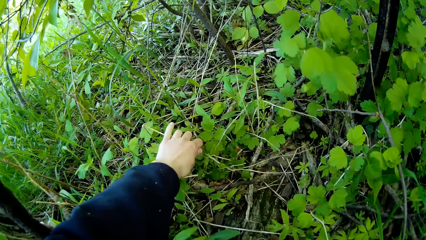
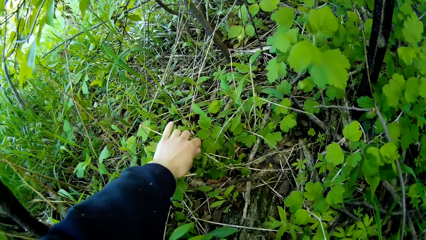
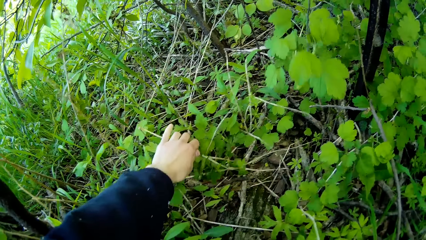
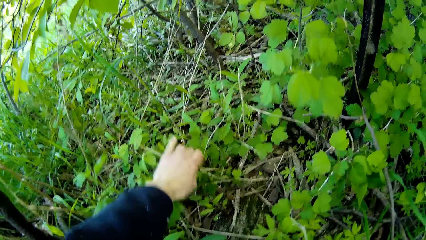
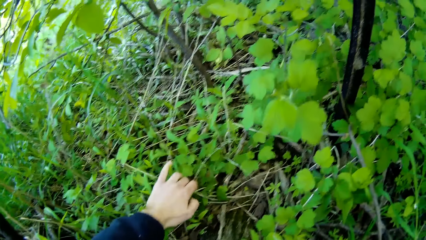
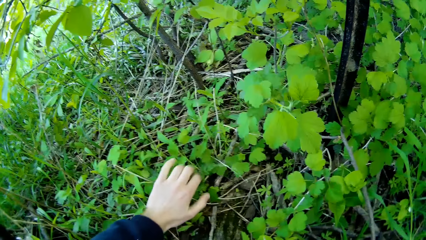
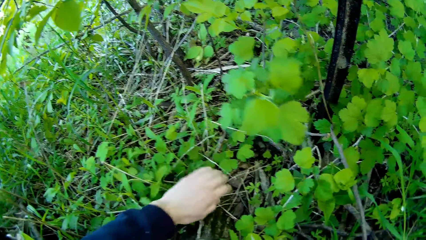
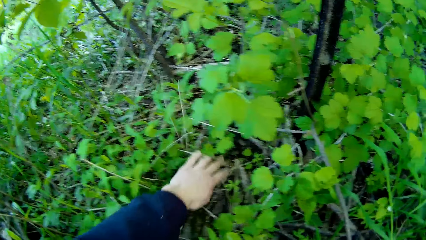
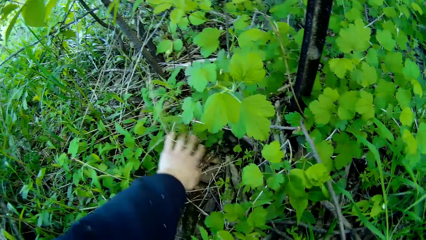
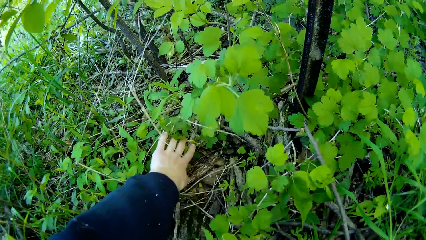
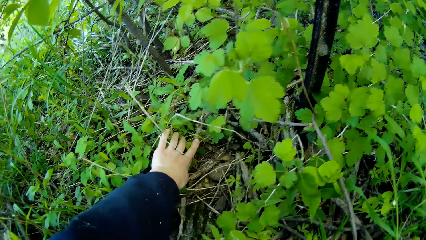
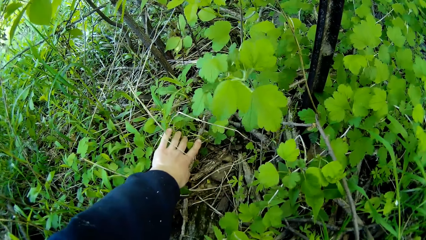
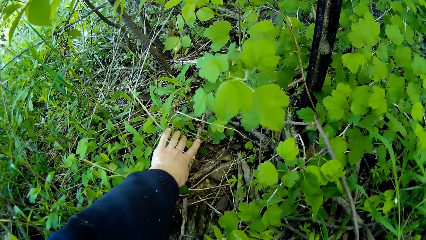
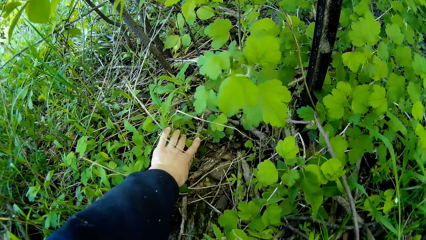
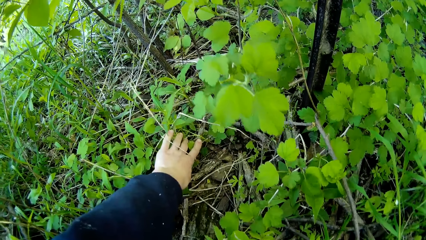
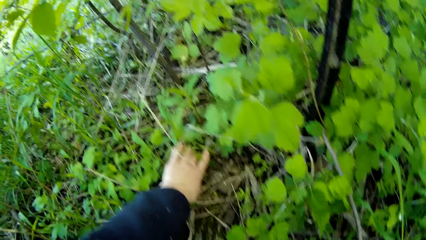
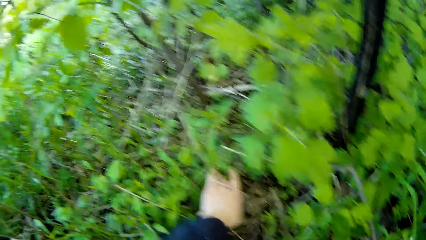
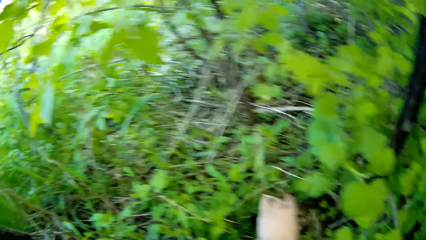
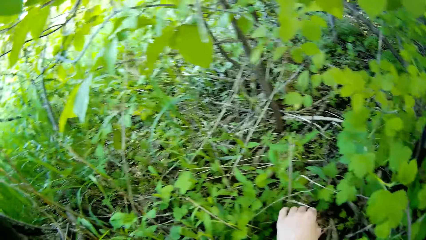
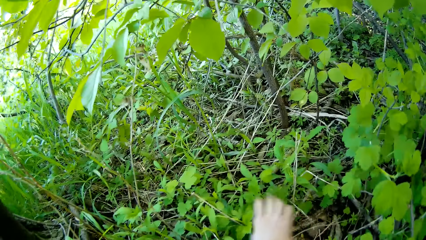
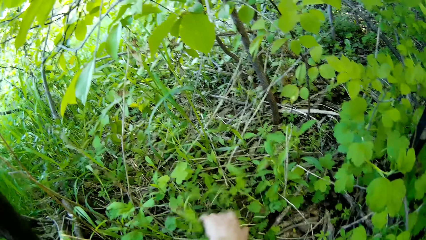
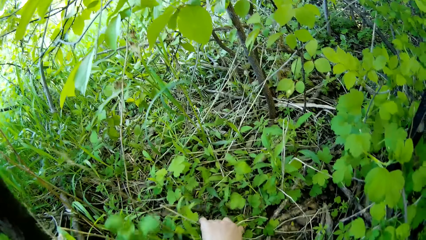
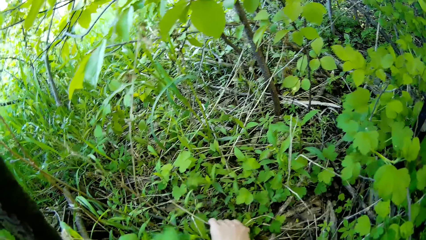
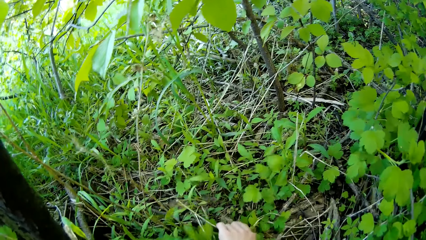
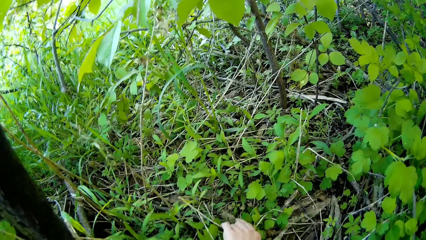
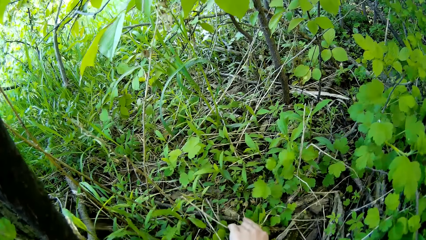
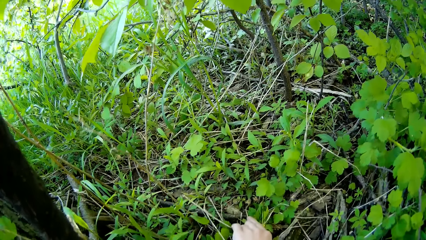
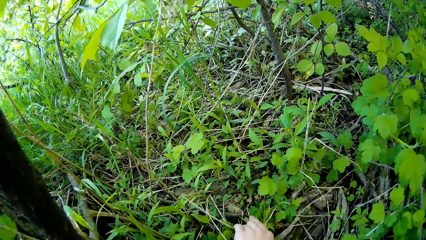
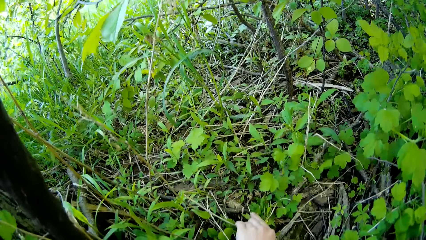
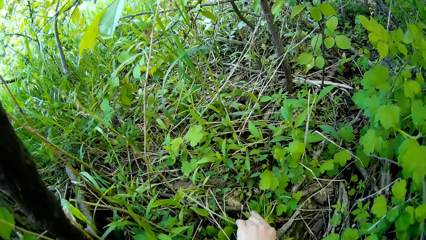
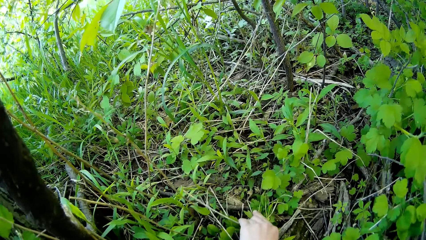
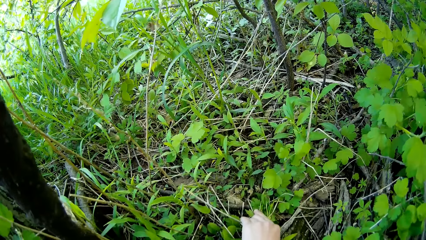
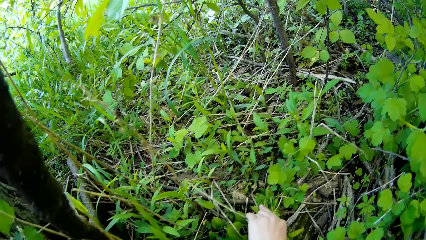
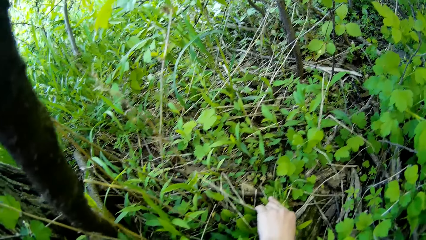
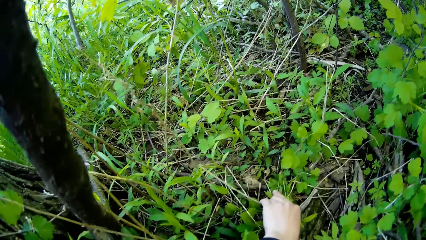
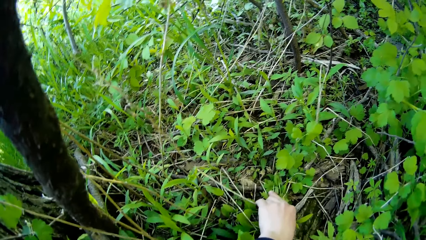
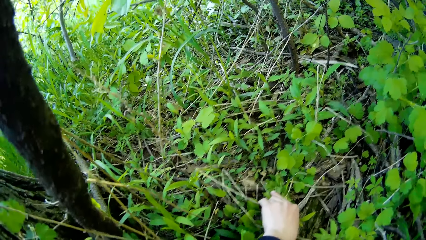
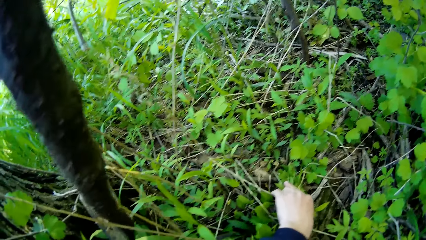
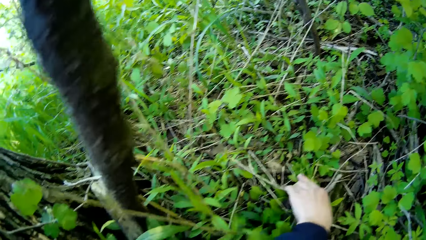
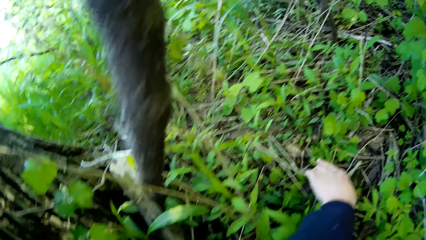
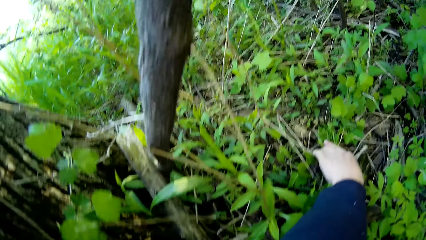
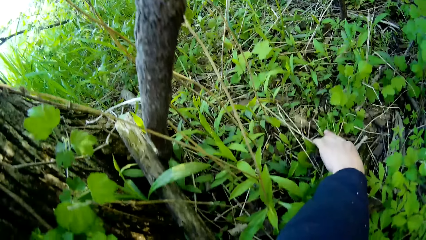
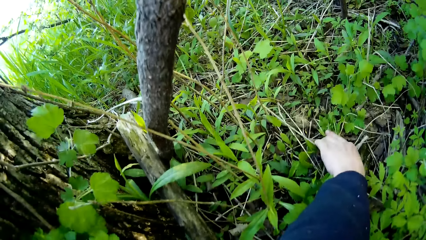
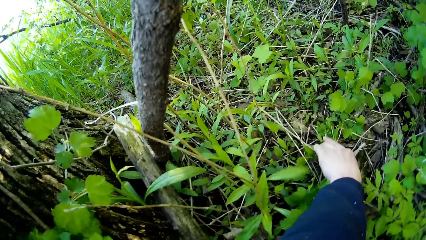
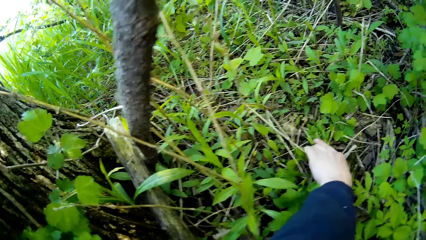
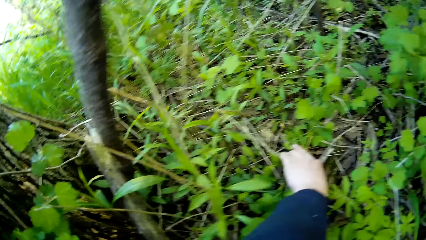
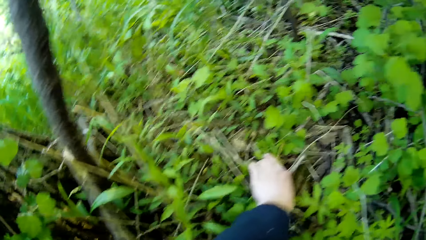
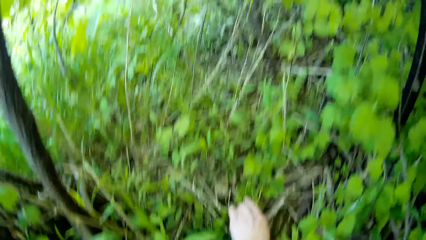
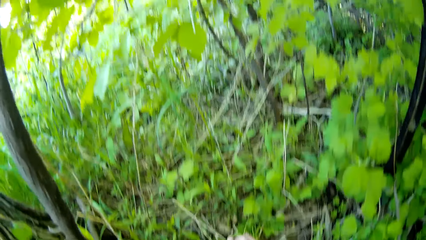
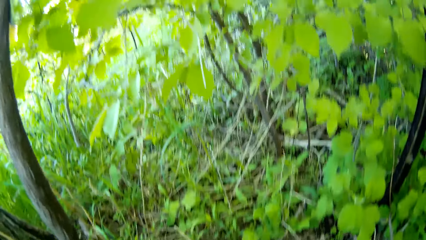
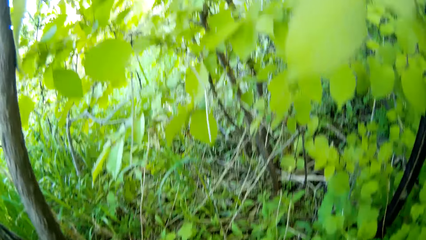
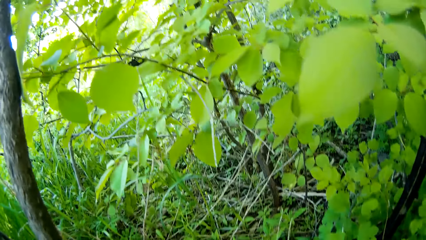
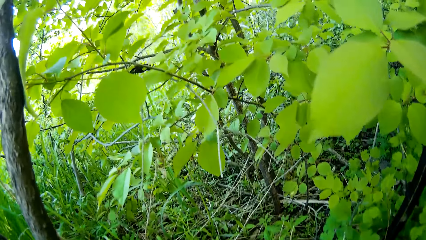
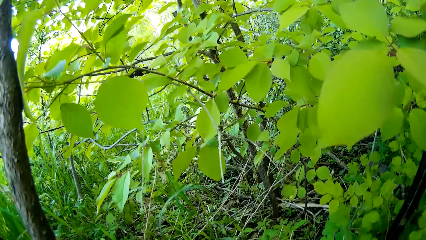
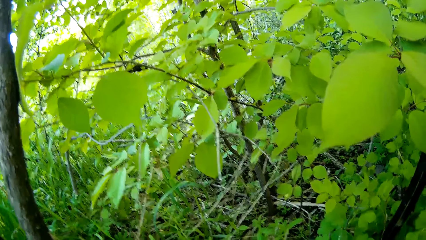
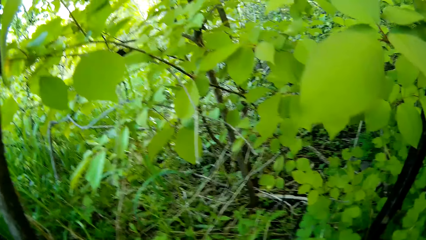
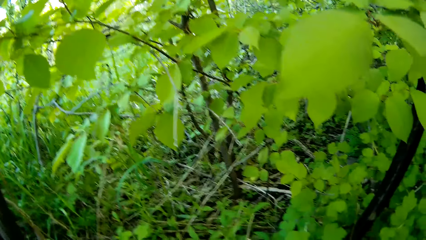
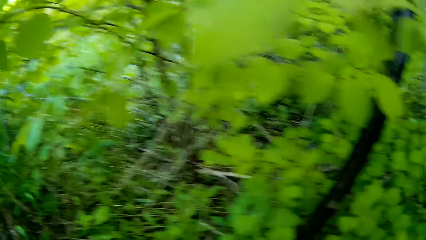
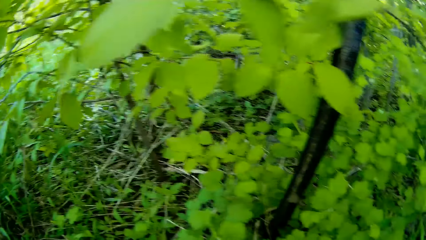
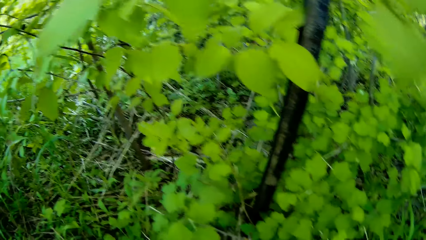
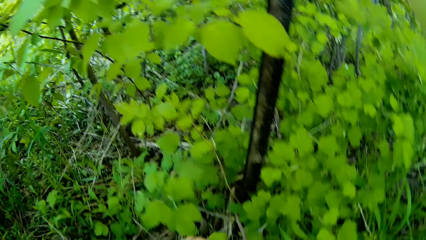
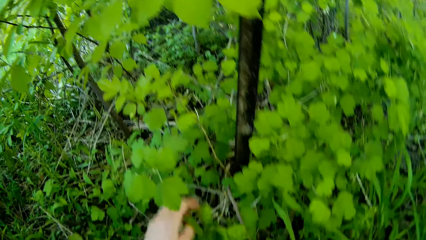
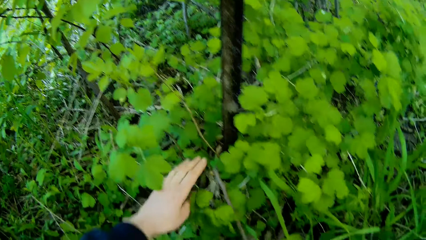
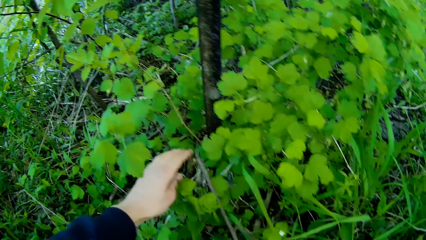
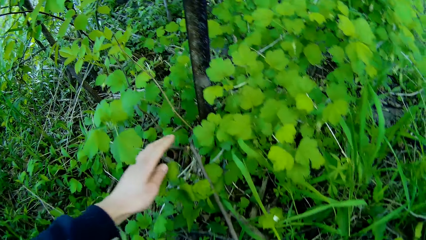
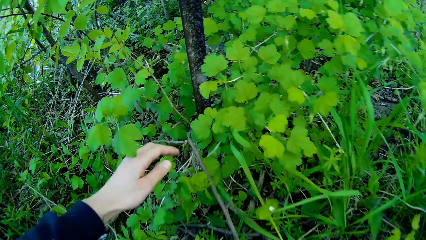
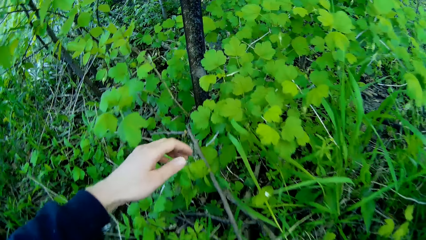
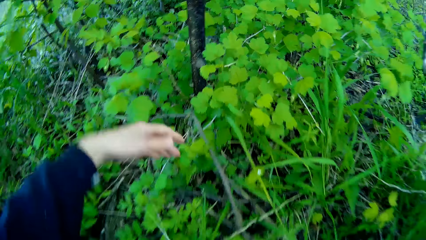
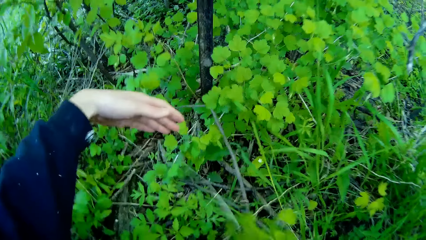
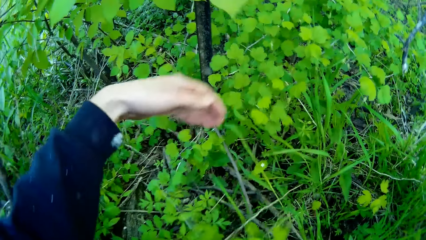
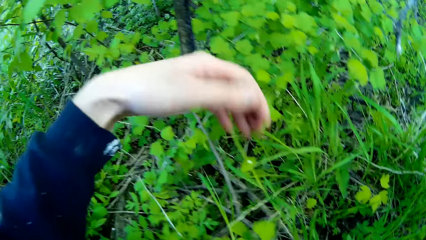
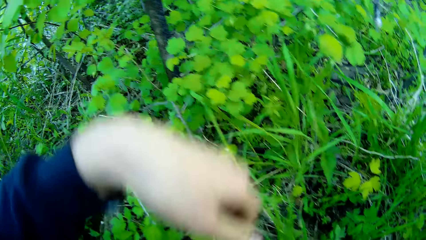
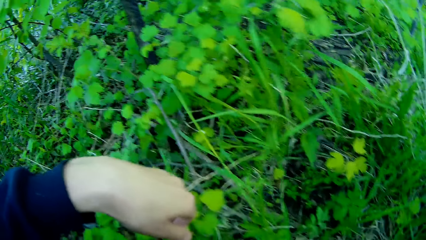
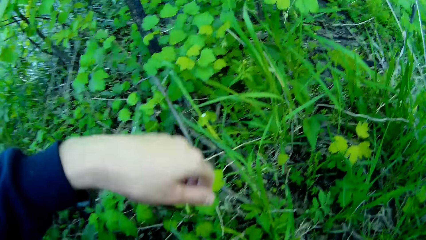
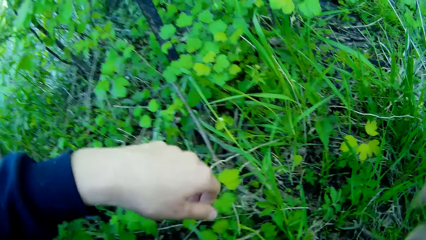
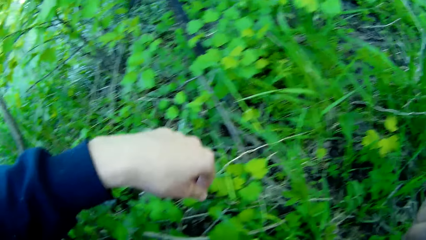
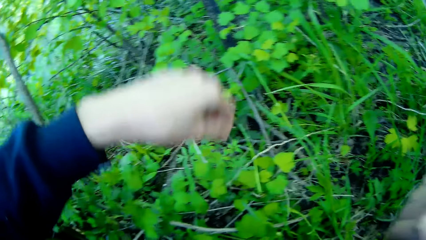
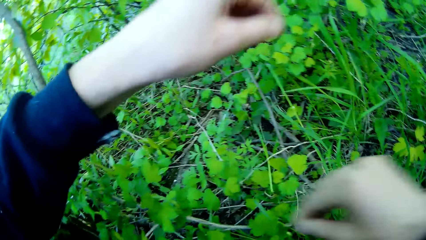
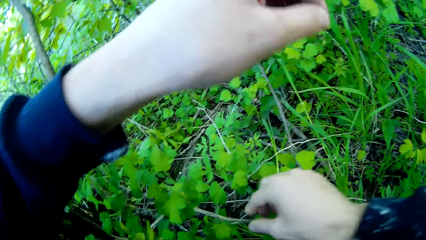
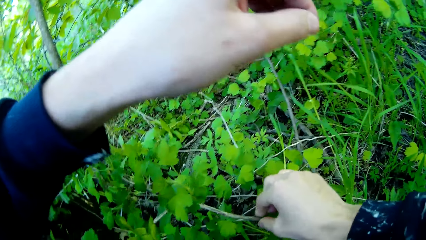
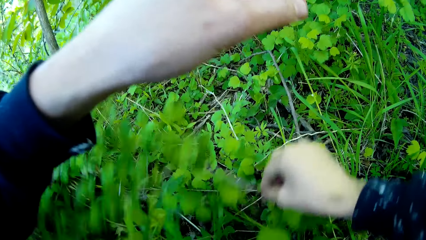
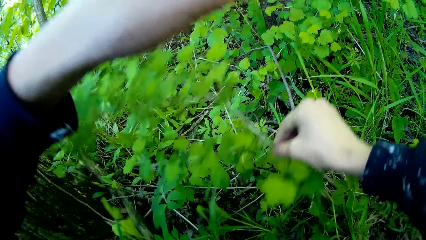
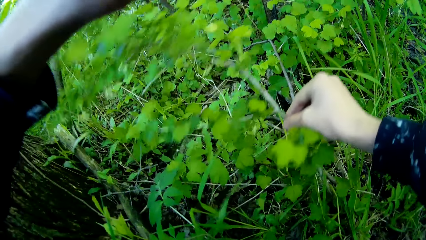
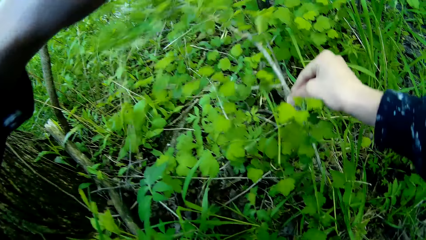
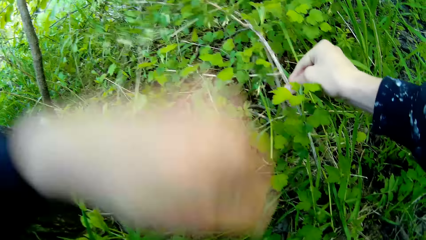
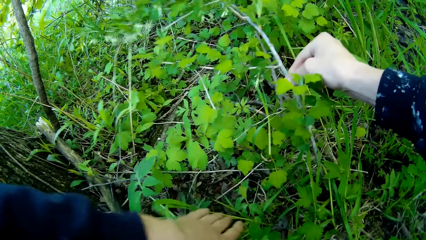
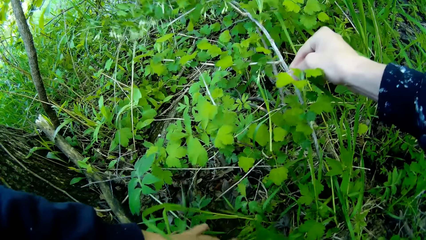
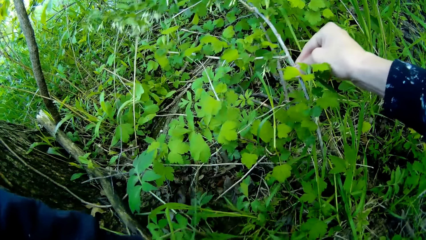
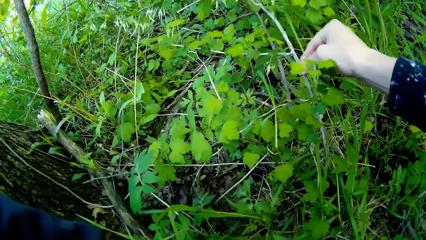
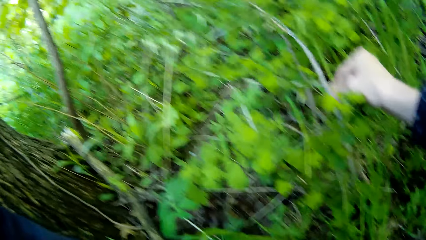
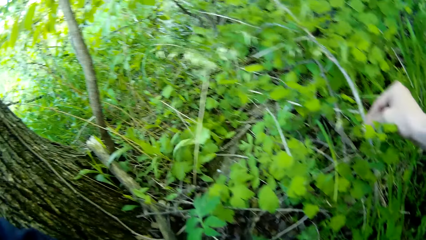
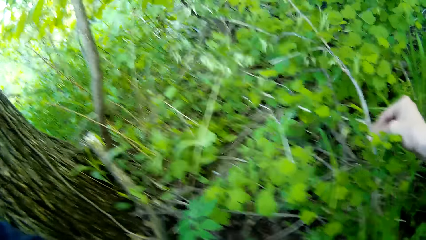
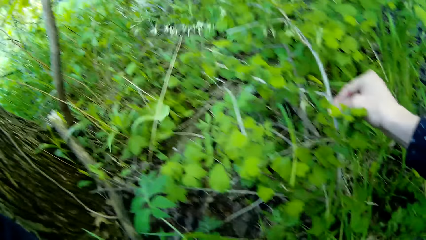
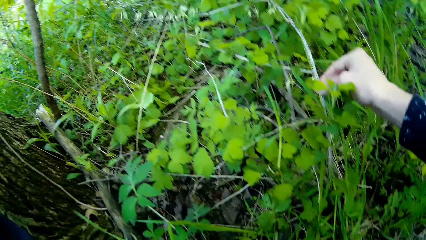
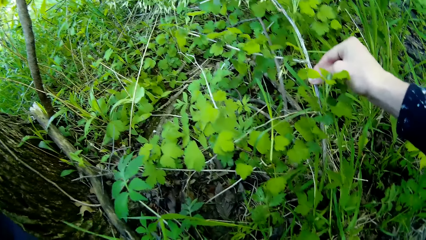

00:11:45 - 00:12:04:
The camera wearer looks around. She picks a plant with her right hand. She holds the plant.
